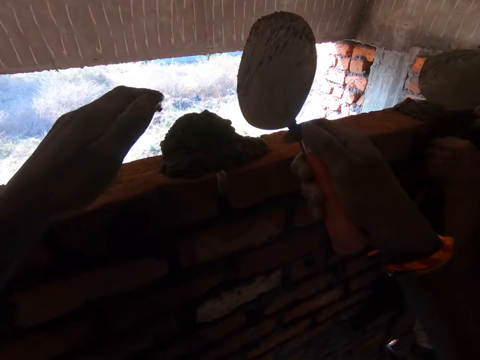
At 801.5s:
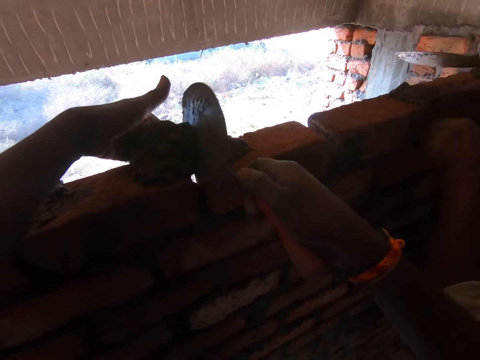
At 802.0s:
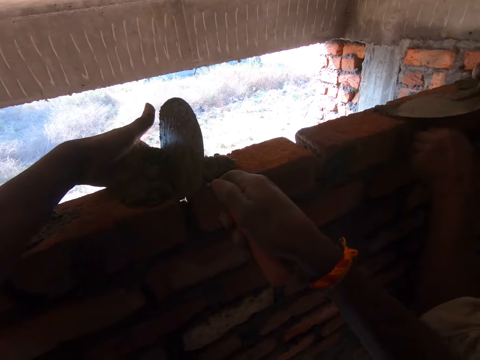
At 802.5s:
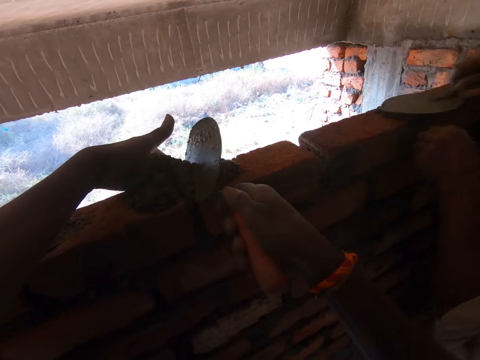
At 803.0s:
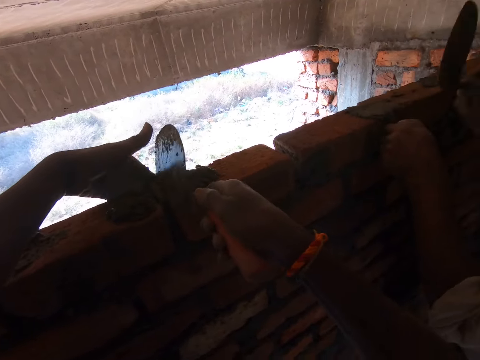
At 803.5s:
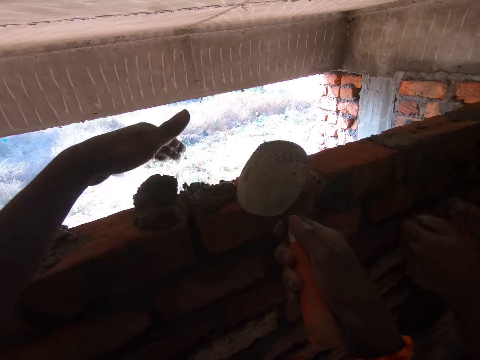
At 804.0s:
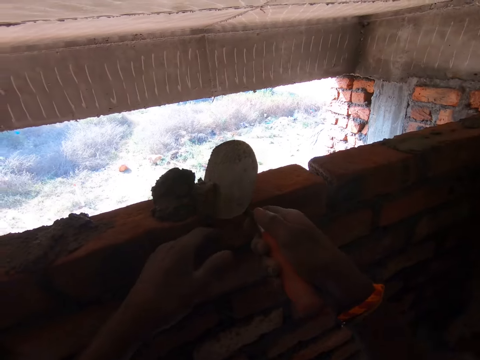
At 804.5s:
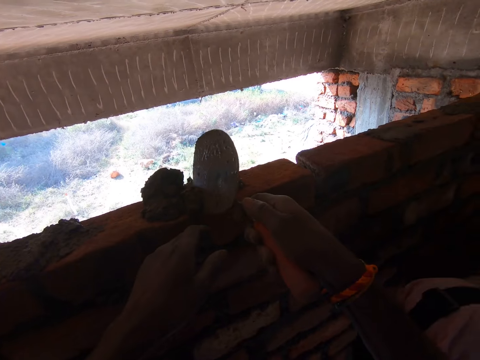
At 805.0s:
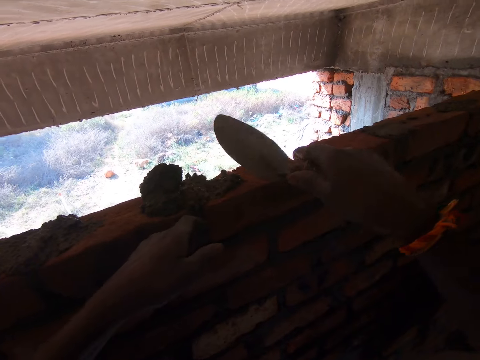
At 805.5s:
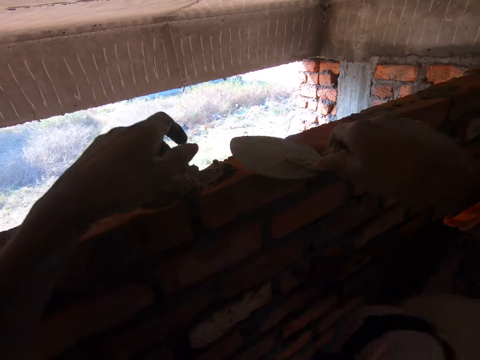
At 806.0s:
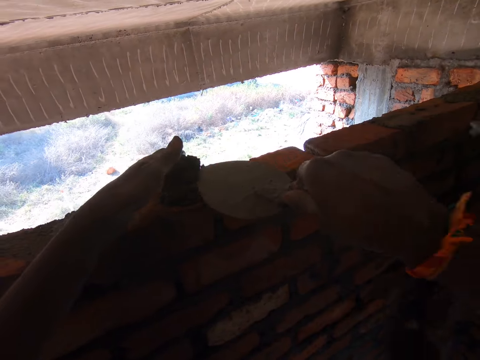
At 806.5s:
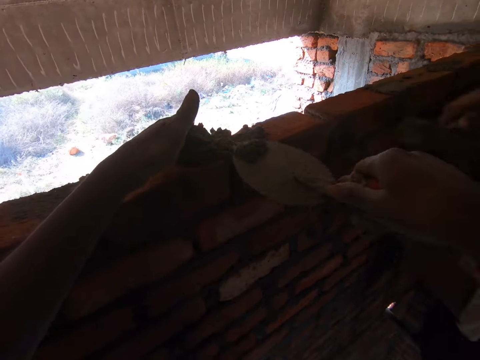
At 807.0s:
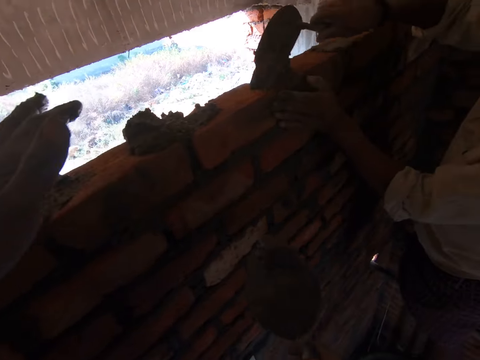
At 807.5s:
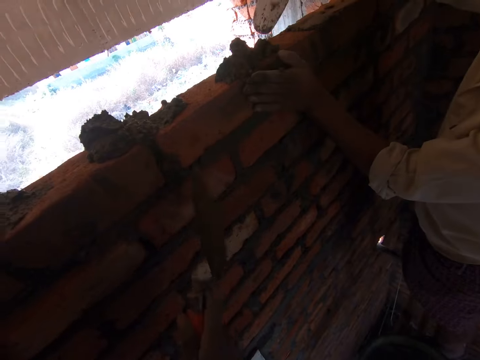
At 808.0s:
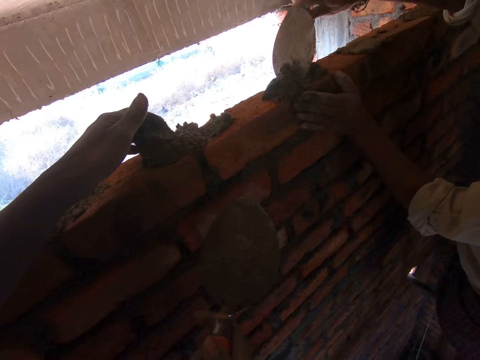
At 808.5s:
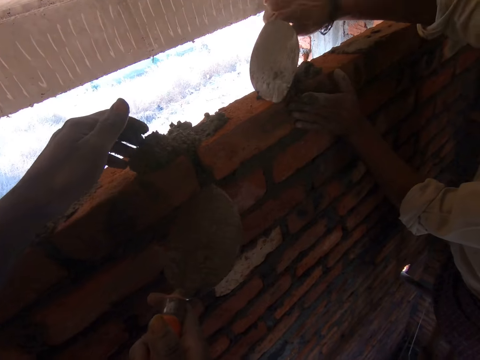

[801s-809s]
The camera wearer places a hand against bricks. They spread concrete between the bricks. They touch the concrete. They scoop the concrete with a trowel. A person drops the concrete. The camera wearer puts the concrete on the bricks. The person puts the concrete on the bricks. The camera wearer drops the concrete on the trowel.

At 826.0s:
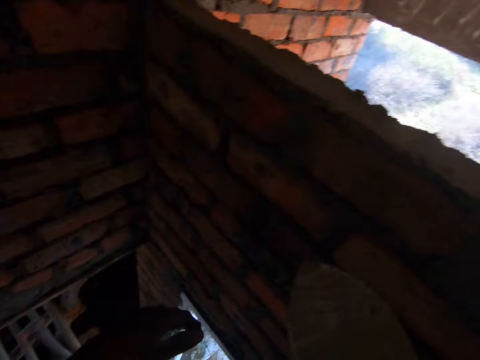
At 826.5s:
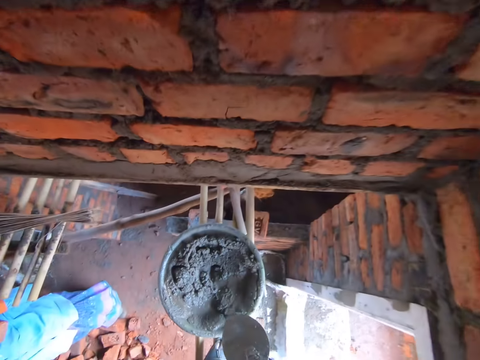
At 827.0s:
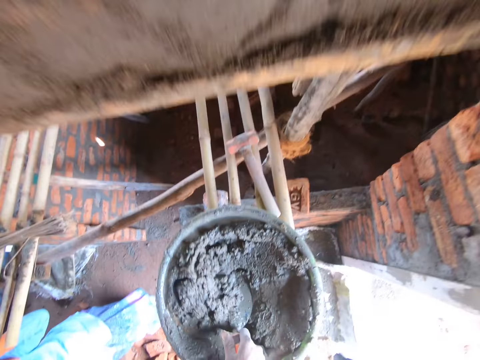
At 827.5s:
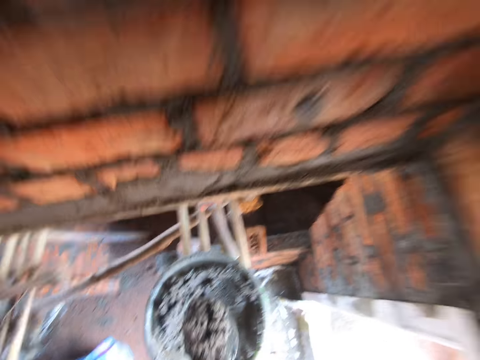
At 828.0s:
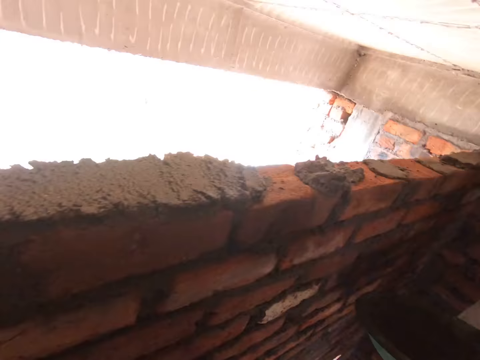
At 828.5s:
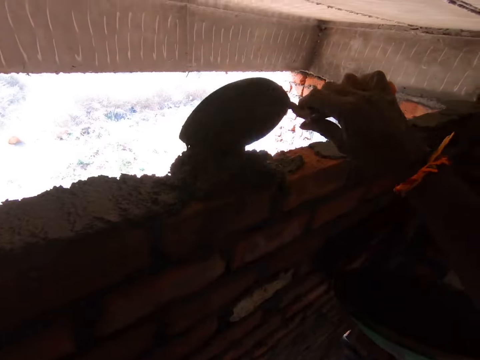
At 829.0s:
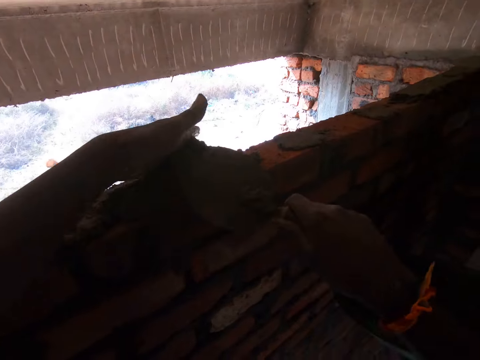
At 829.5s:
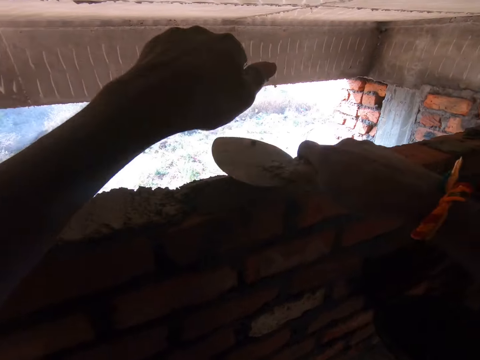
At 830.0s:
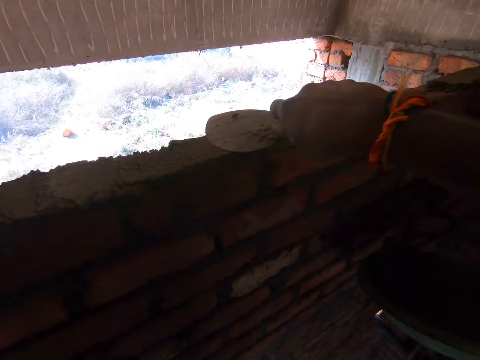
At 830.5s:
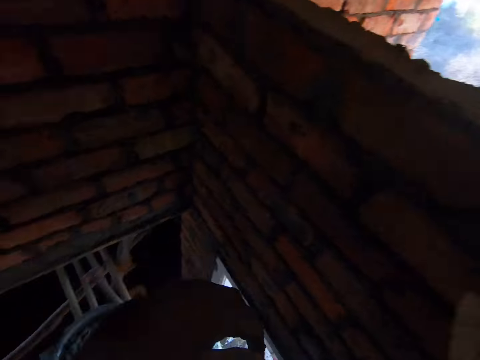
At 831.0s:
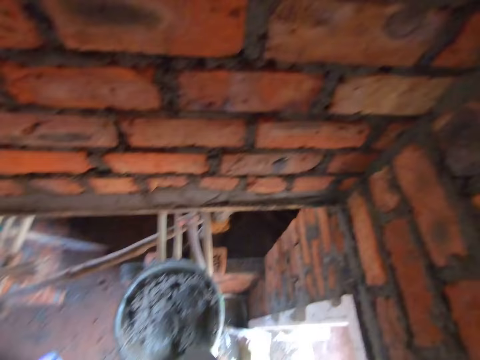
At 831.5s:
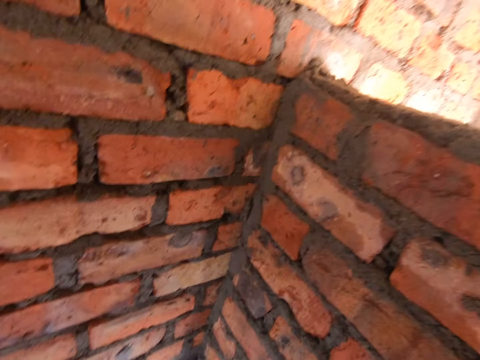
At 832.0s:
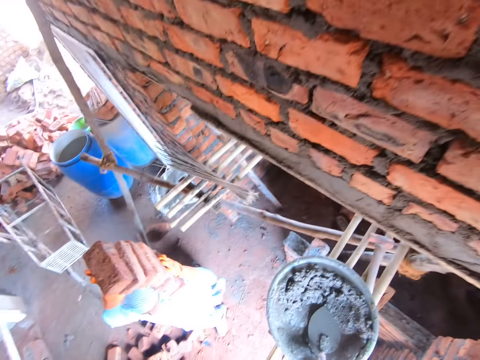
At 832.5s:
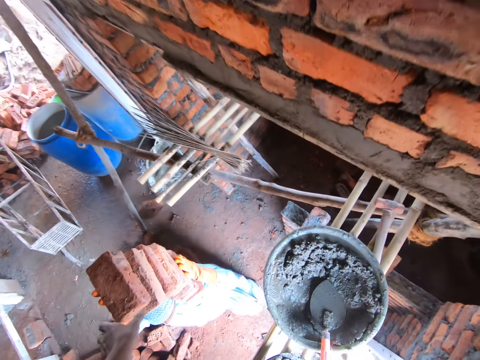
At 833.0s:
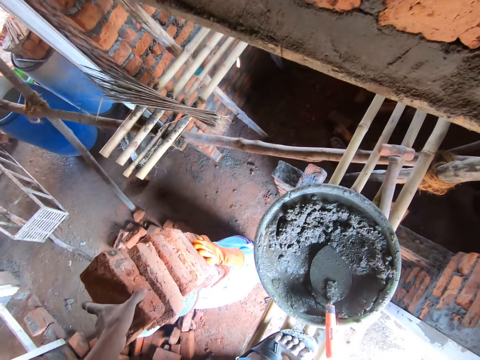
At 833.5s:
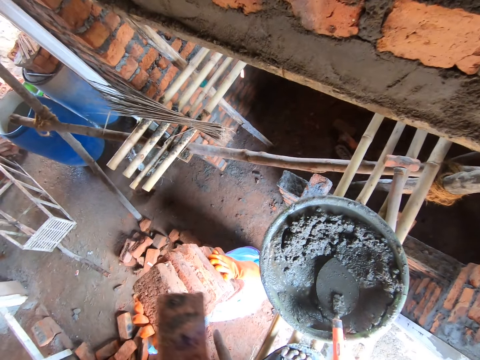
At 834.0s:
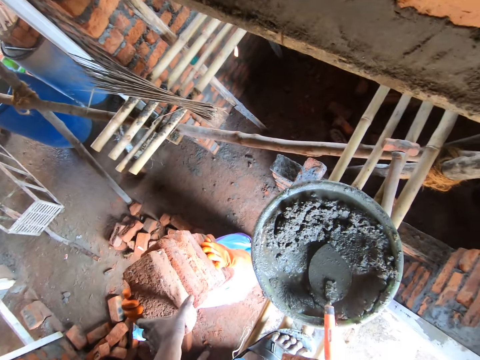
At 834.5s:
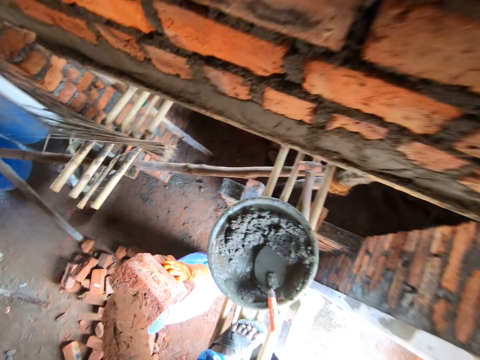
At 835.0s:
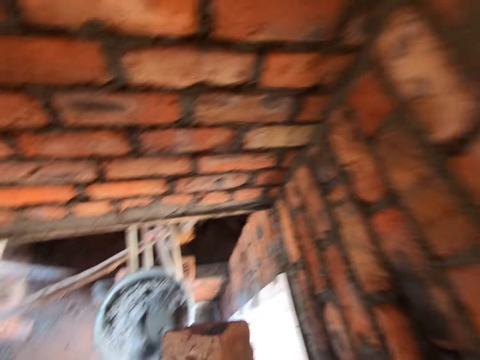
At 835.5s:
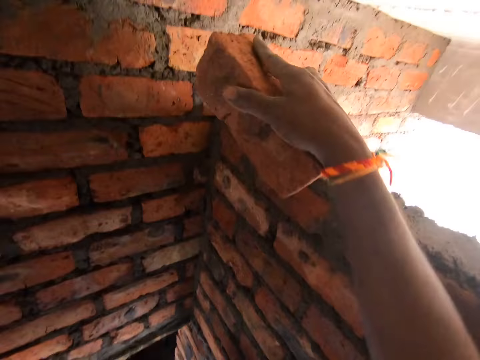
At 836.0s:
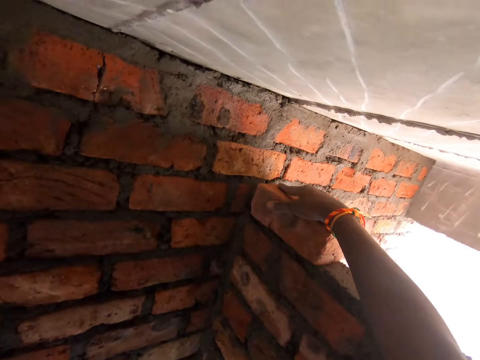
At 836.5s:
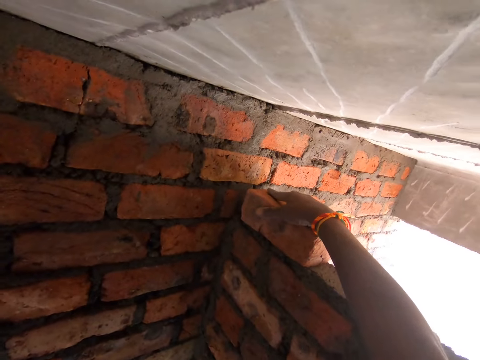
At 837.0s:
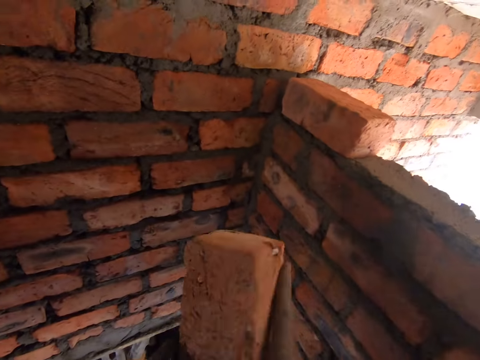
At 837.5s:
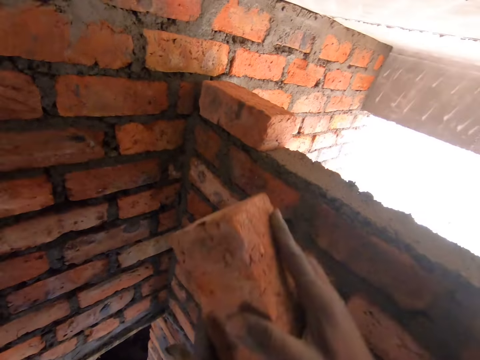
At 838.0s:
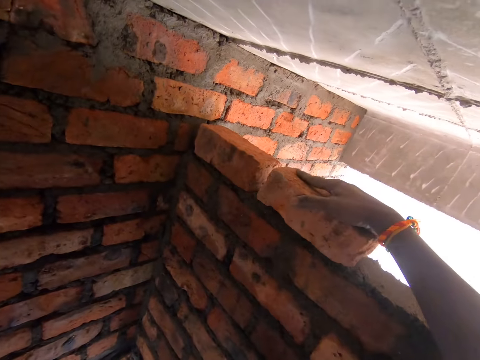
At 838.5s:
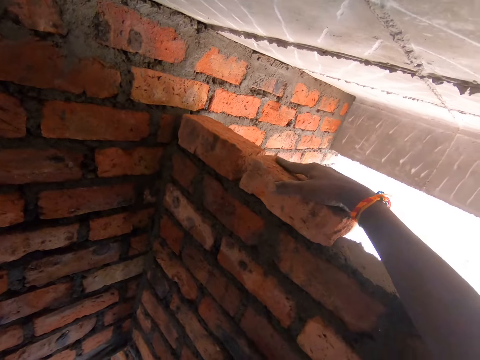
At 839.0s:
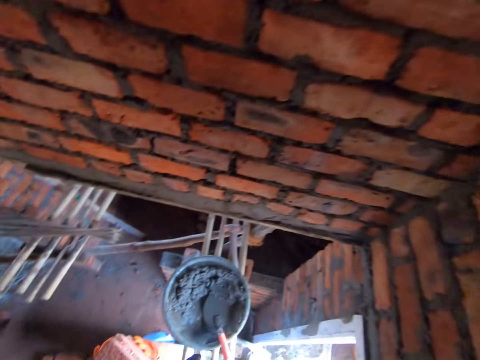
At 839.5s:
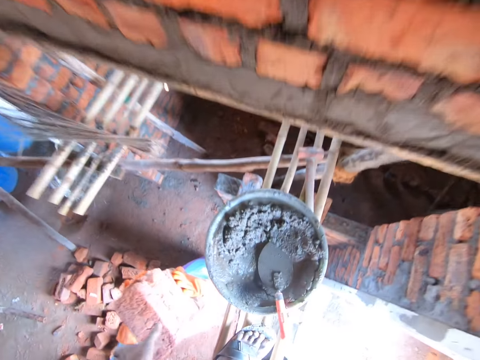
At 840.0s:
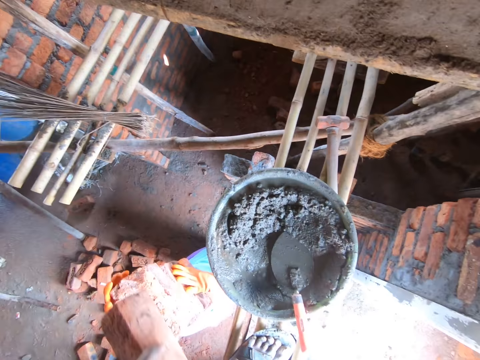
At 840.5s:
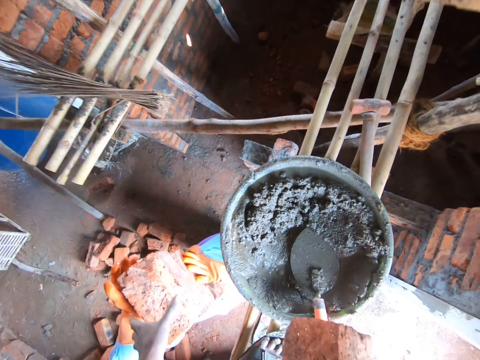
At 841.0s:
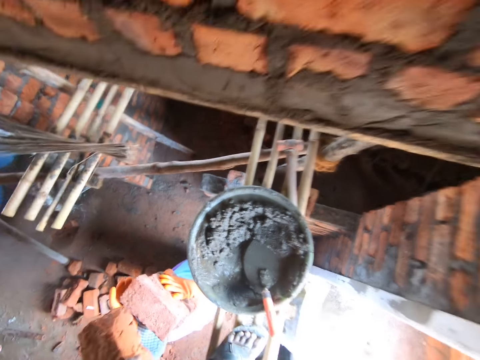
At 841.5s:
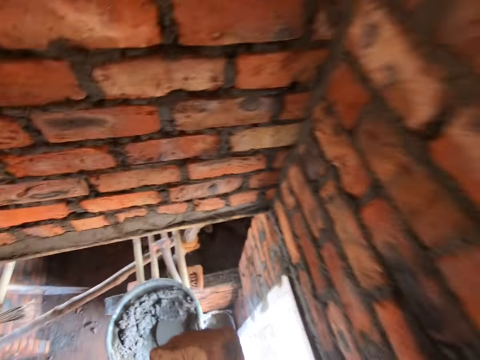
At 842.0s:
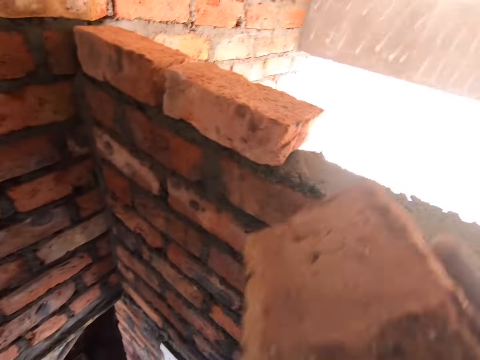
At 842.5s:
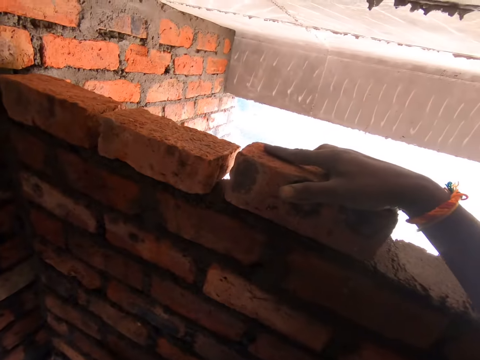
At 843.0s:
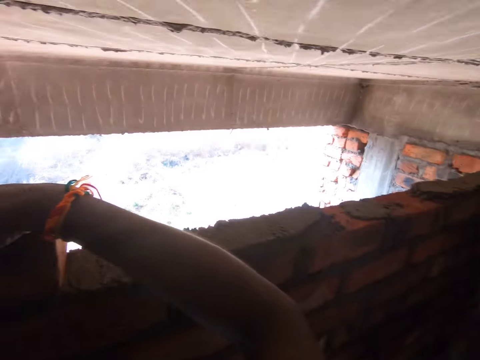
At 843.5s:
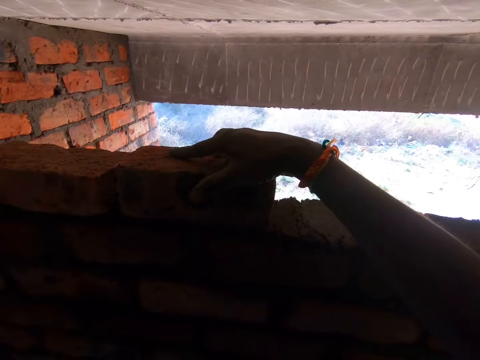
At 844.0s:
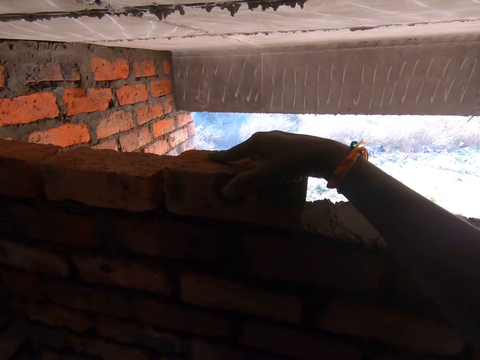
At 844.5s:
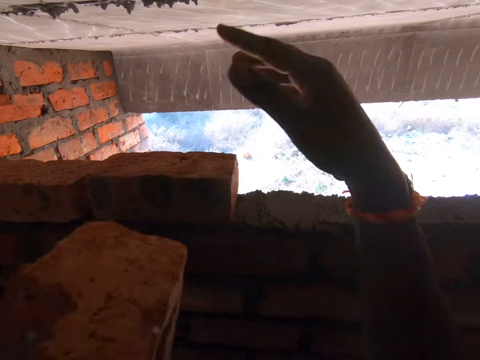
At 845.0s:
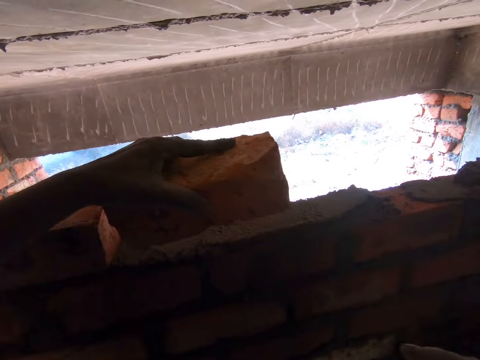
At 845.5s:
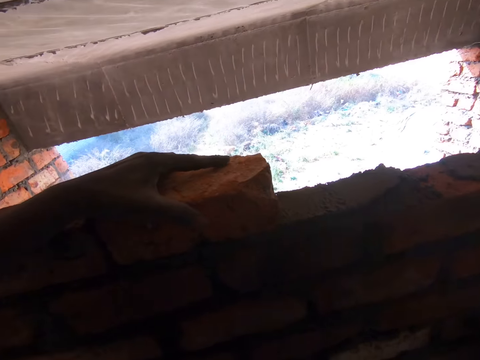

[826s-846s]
The camera wearer bends towards the basin. He fetches cement or mortar with the trowel. He stands up. He places the cement on the bricks with the trowel. He spreads the cement on the bricks with the trowel. He bends towards the basin. He stares at the wall. He drops the trowel on the mortar. A woman walks towards the camera wearer. The camera wearer picks a brick from the woman. He places the brick in his right hand. He picks up another brick. He stands up. He places the brick on the cement. He places the brick in his right hand. He places the brick on the cement. He reaches for the bricks. He picks up another brick from the woman. He places the brick in his right hand. He picks up another brick. He stands up. He places the bricks on the cement. He talks to the woman.
